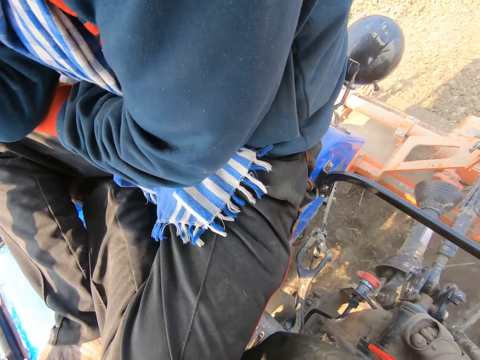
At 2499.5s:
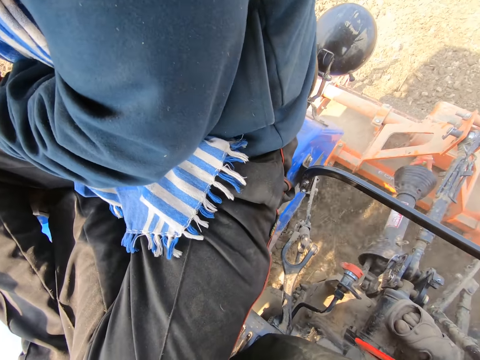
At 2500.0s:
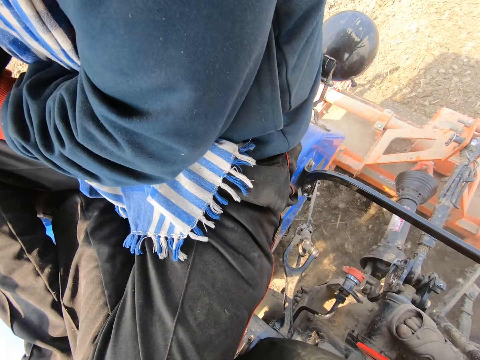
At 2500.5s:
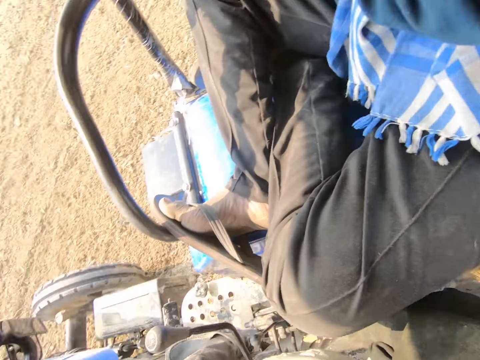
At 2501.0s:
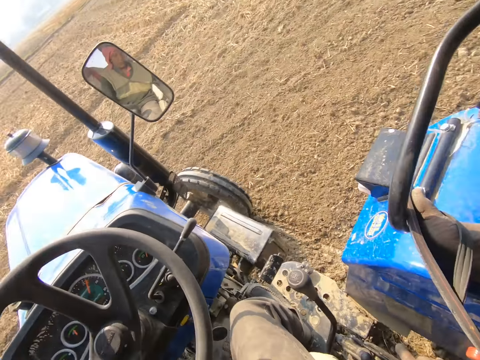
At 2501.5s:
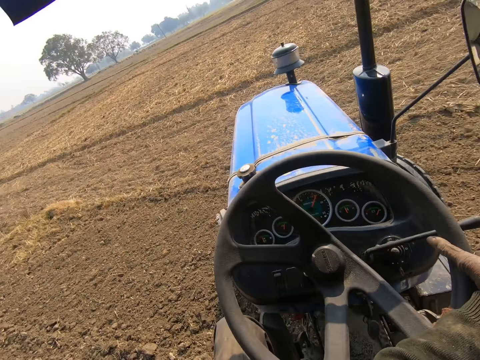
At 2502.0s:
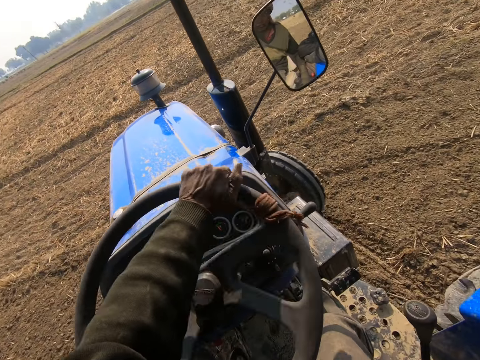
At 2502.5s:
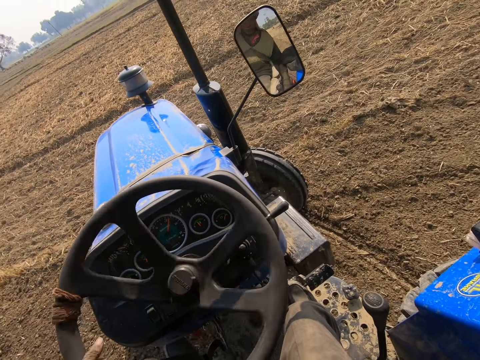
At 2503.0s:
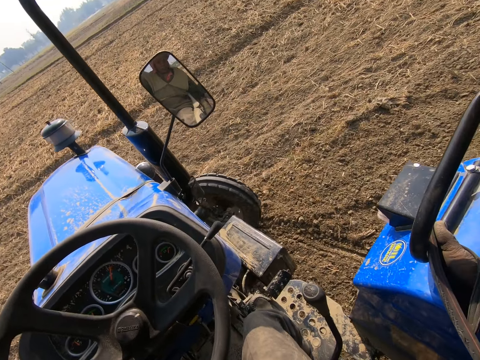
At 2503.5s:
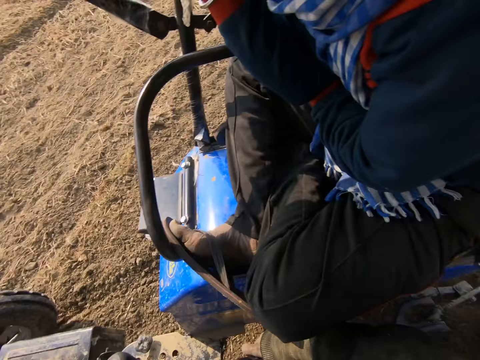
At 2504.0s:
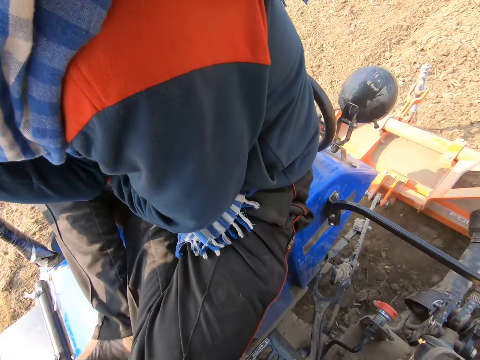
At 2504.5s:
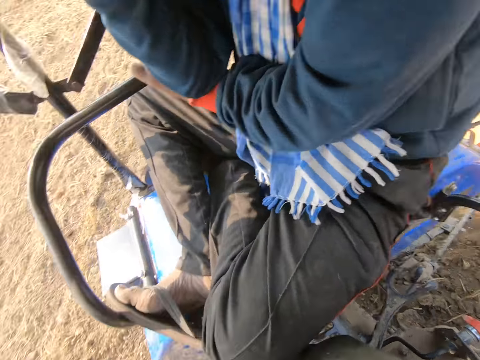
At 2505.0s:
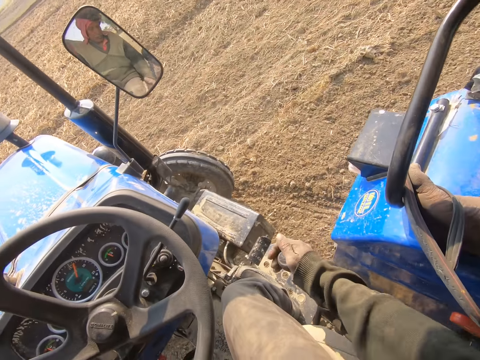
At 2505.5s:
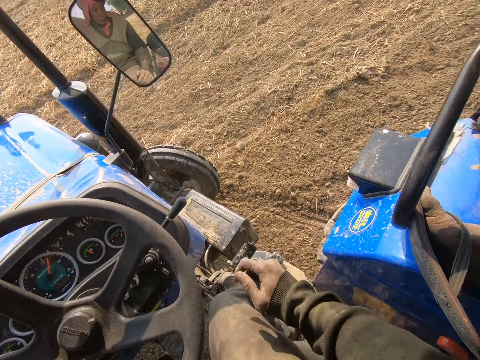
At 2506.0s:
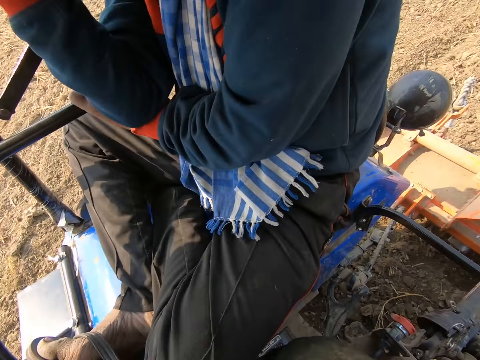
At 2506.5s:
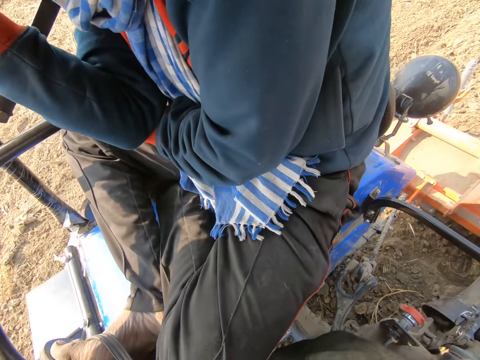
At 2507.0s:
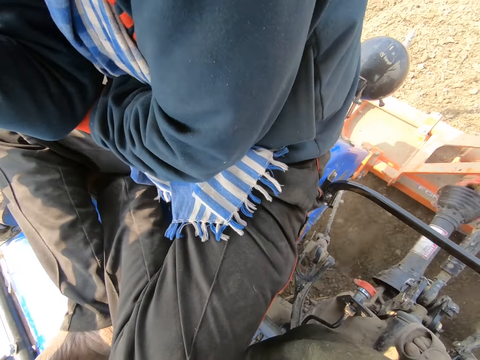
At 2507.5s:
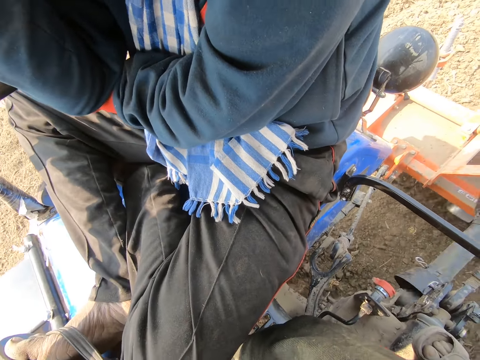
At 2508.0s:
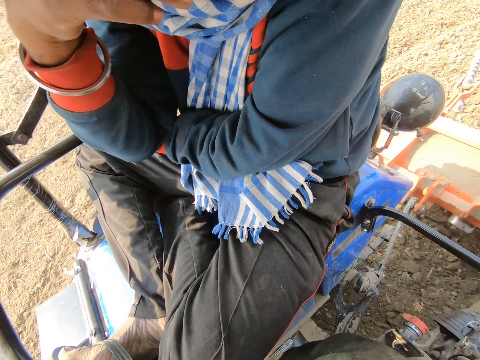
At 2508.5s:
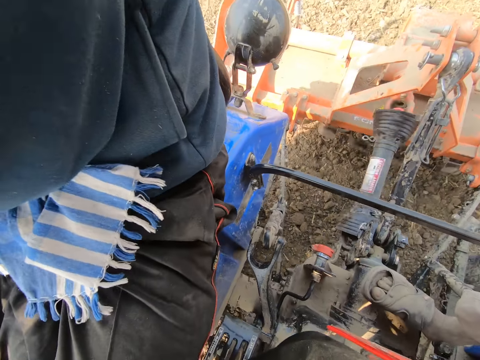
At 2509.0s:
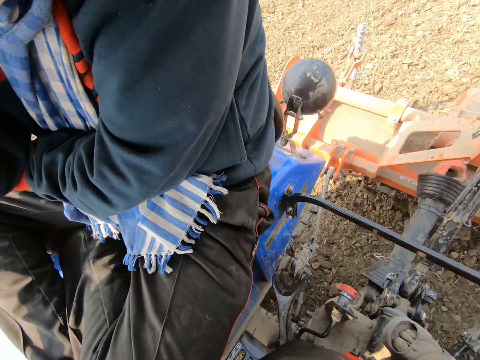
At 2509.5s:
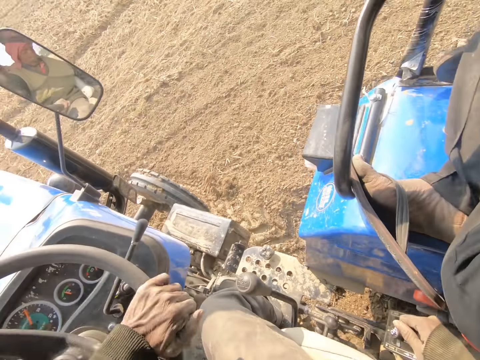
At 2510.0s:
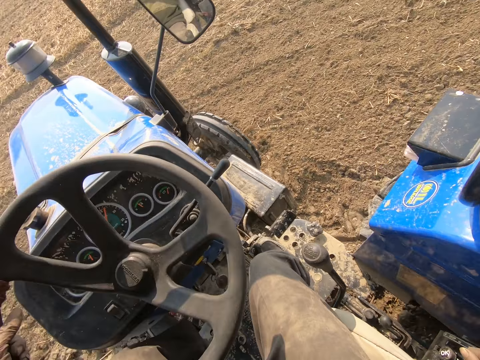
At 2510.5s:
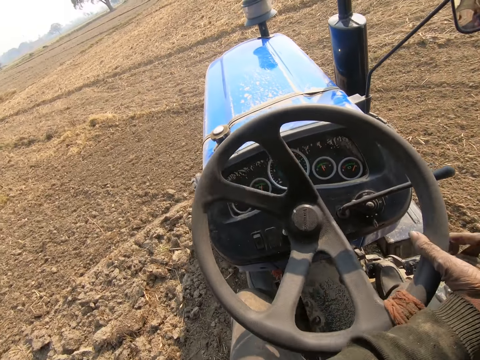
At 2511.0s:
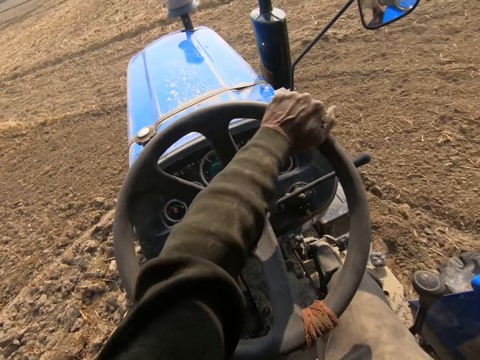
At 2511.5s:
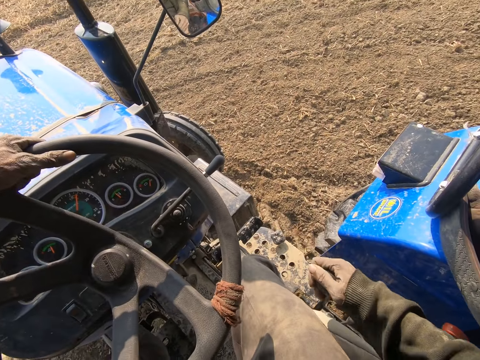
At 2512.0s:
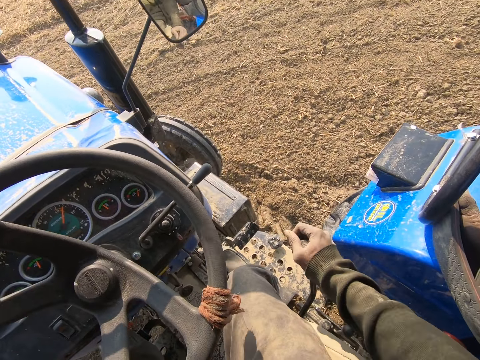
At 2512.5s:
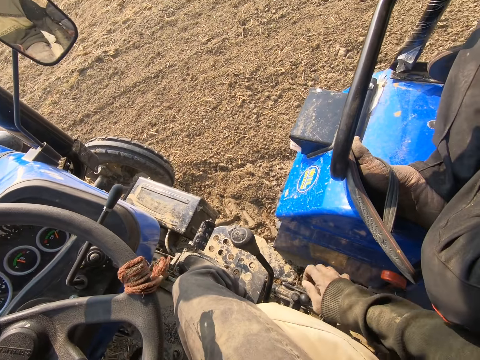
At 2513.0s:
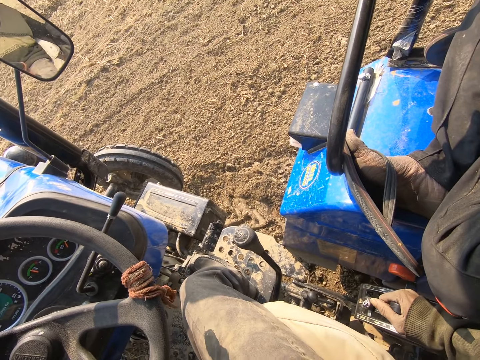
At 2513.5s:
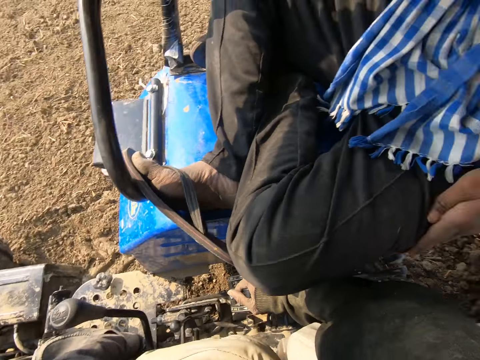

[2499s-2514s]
The camera wearer looks back. They drive the tractor. They look back. They use the gear. They look back. They drive the tractor. They use the gear.

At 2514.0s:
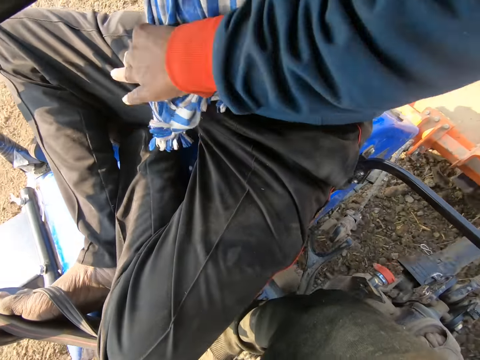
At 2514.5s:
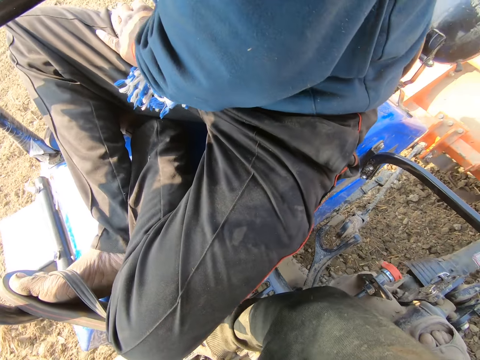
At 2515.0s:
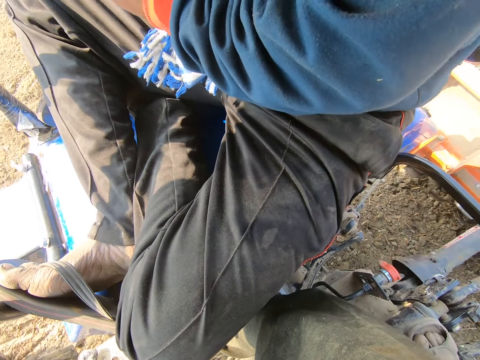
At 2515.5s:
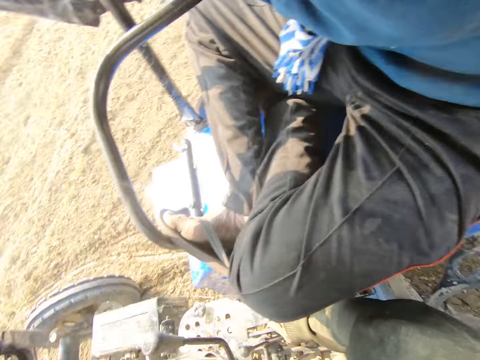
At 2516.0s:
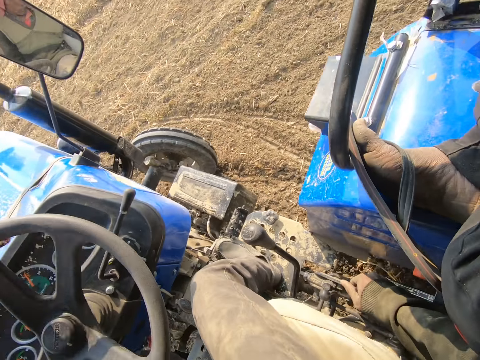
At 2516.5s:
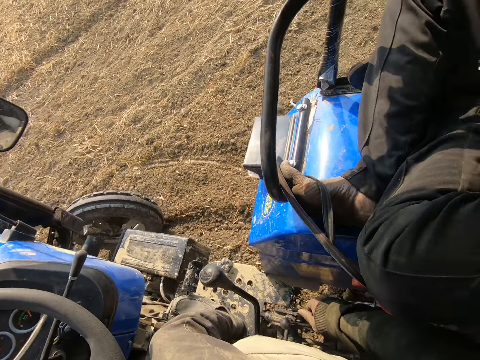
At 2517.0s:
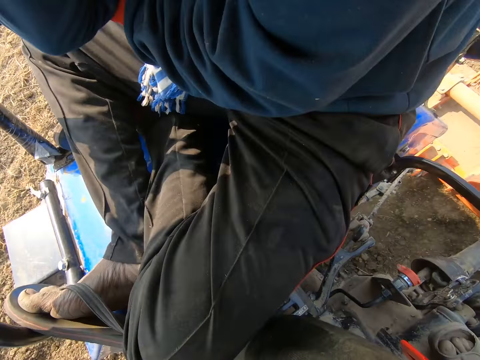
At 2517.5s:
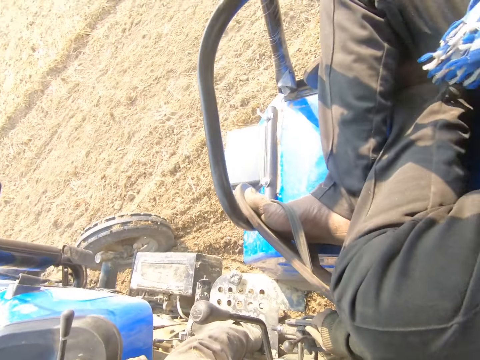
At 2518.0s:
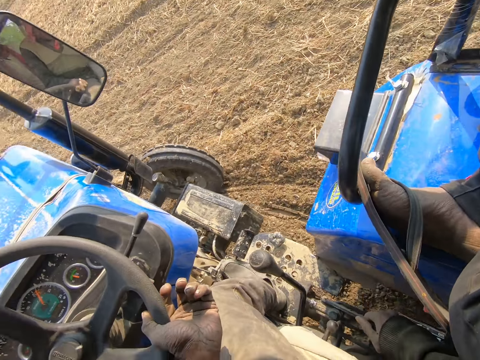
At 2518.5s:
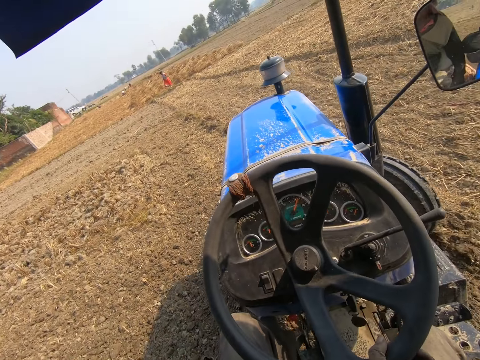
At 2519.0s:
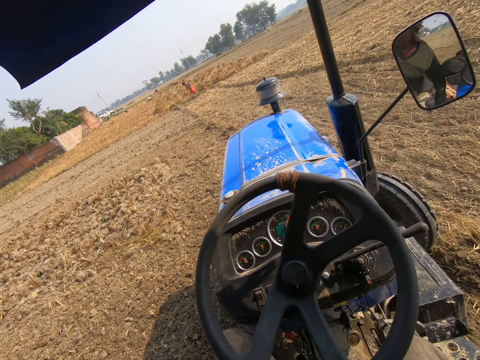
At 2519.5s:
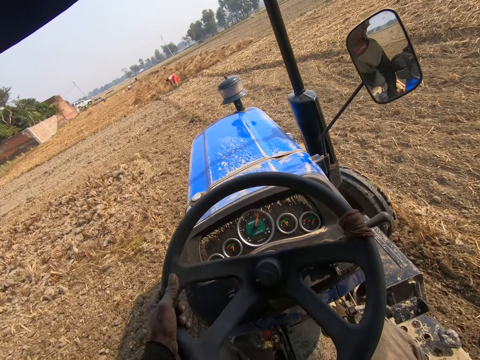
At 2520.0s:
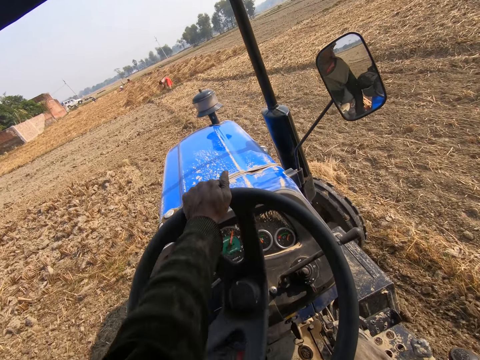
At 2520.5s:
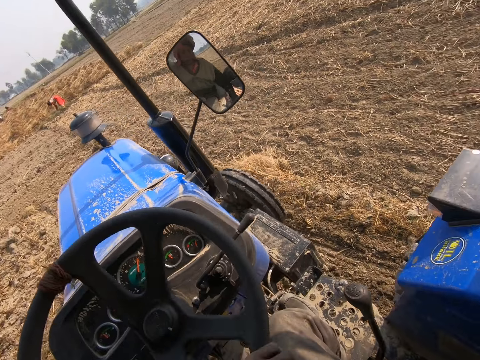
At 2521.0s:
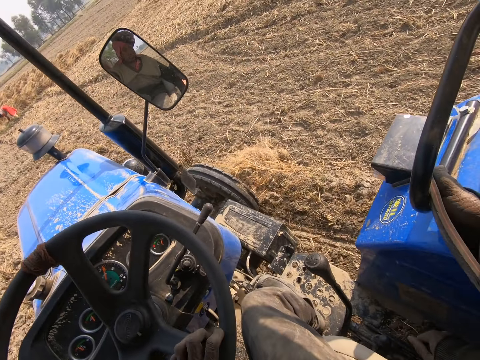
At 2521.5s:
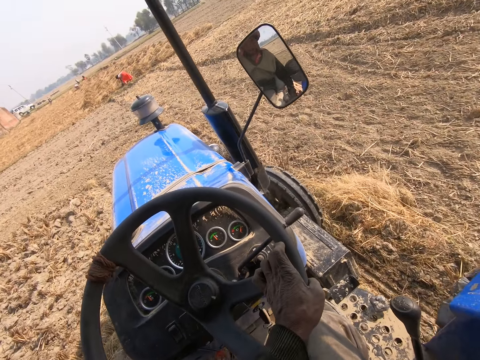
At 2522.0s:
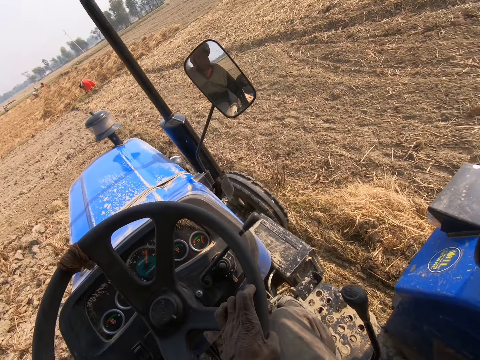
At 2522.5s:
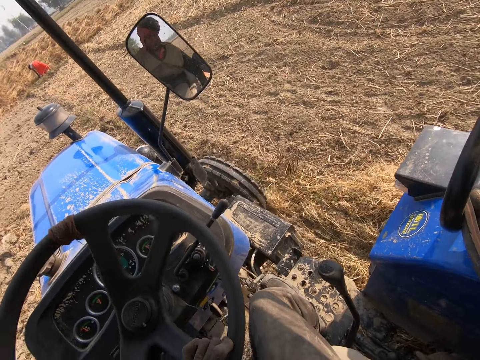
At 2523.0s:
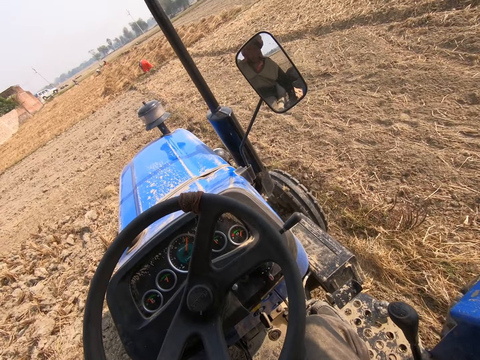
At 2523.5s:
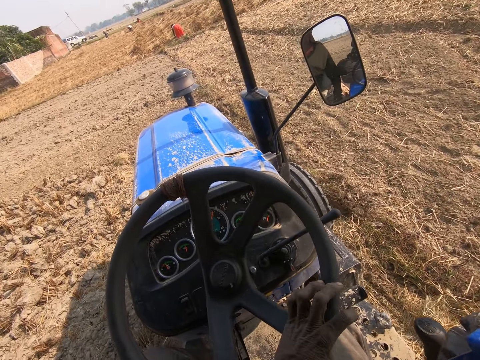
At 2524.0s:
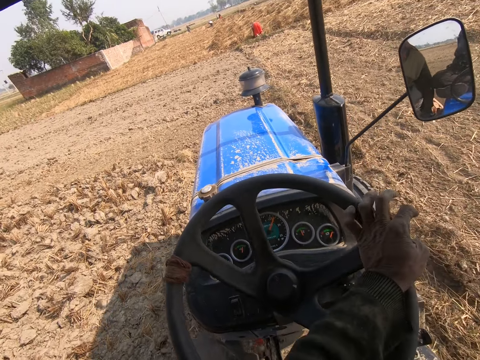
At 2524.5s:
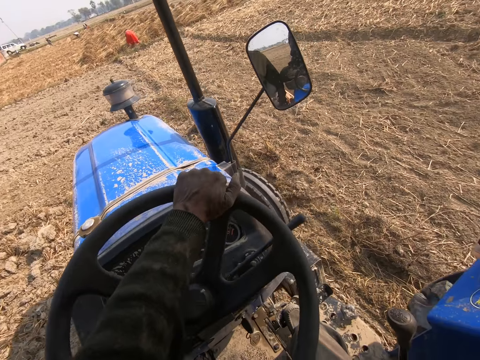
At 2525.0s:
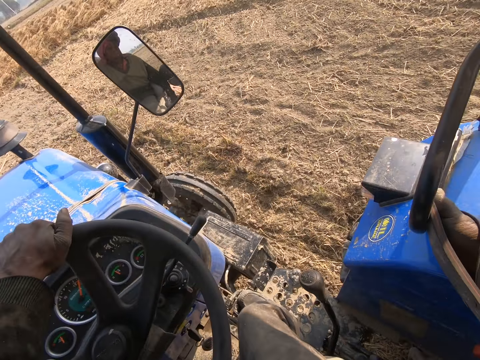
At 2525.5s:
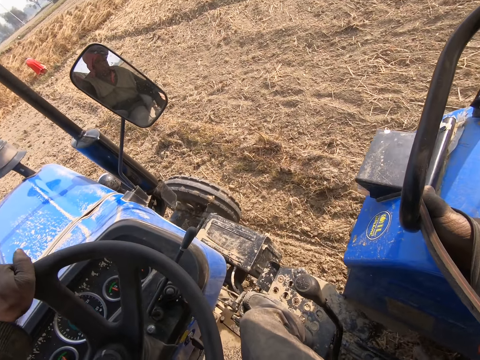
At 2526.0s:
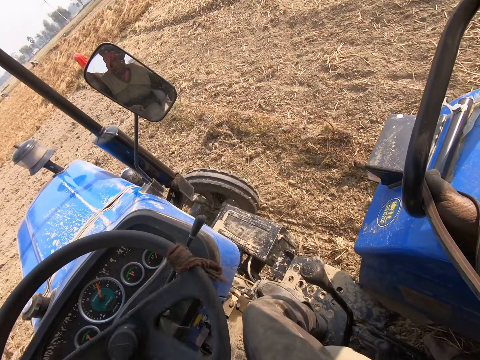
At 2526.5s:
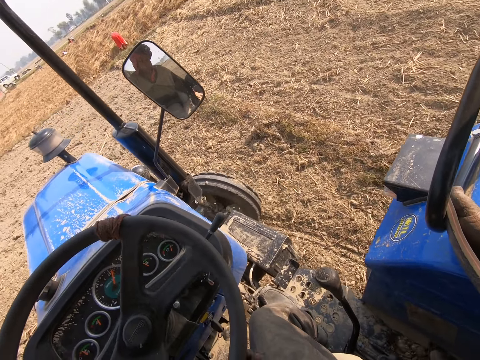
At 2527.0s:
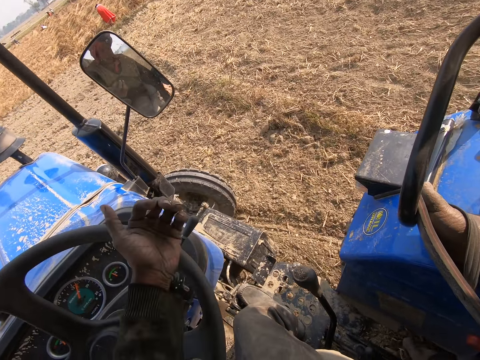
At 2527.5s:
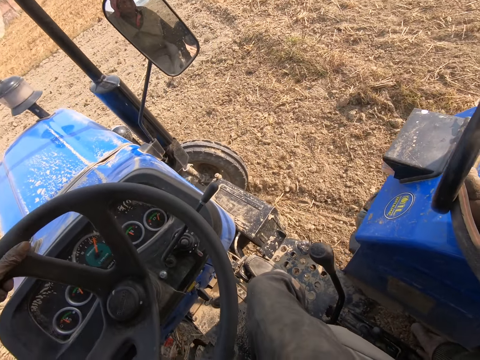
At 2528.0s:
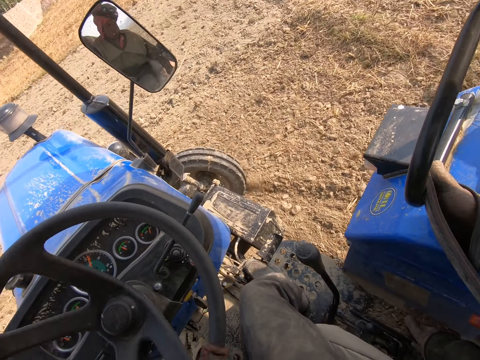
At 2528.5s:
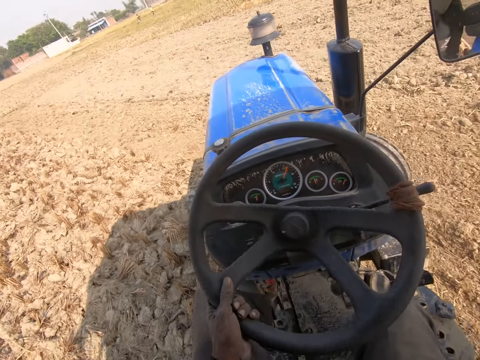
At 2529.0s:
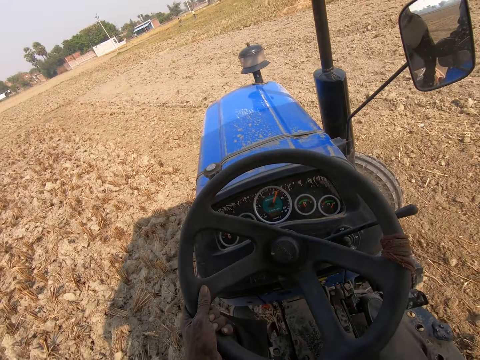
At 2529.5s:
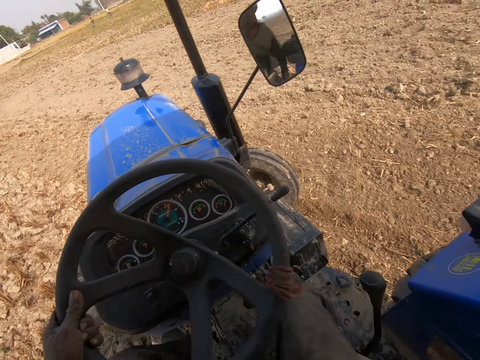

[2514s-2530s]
The camera wearer looks back. They drive the tractor. They look back. They drive the tractor.
